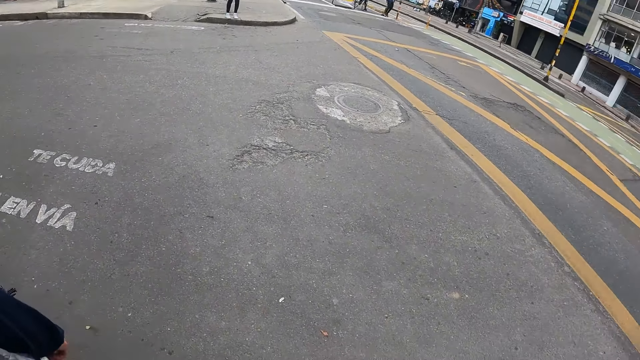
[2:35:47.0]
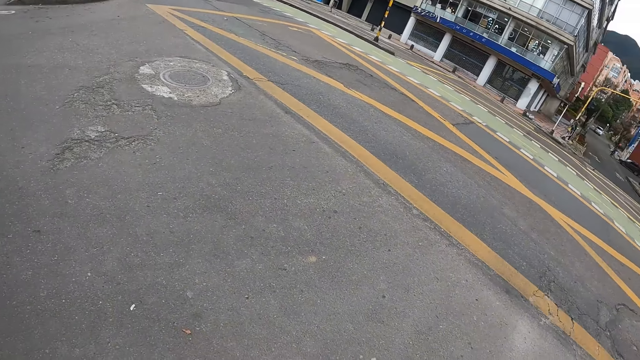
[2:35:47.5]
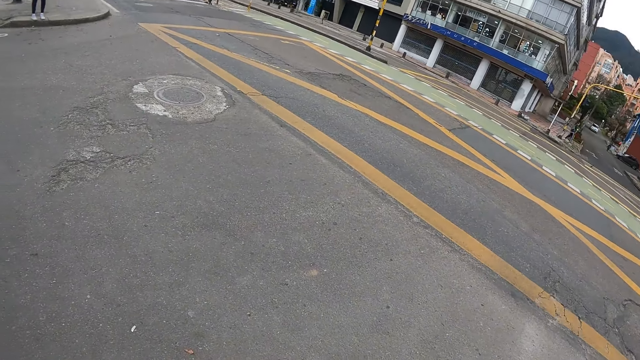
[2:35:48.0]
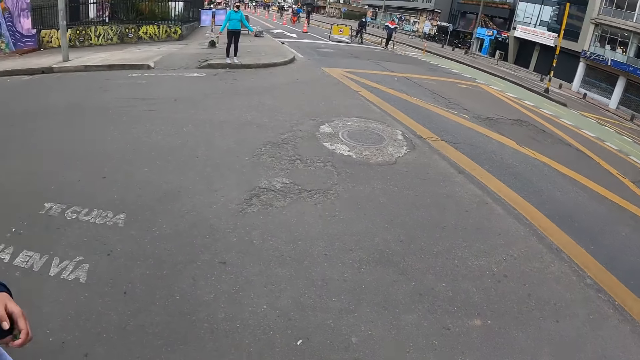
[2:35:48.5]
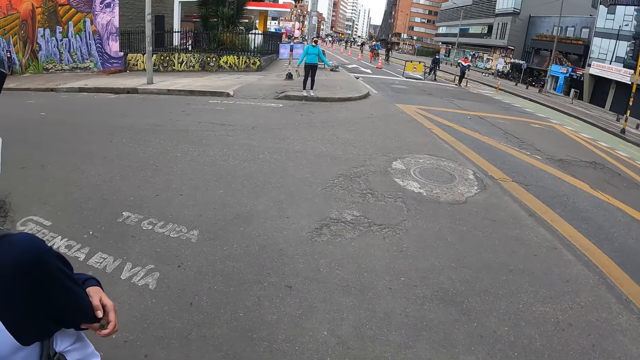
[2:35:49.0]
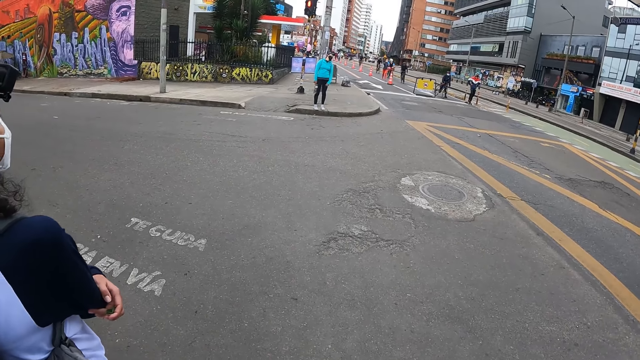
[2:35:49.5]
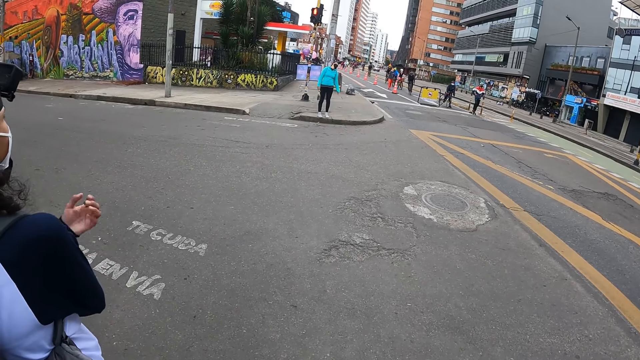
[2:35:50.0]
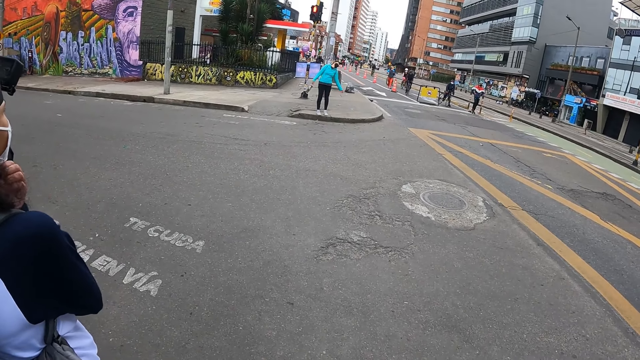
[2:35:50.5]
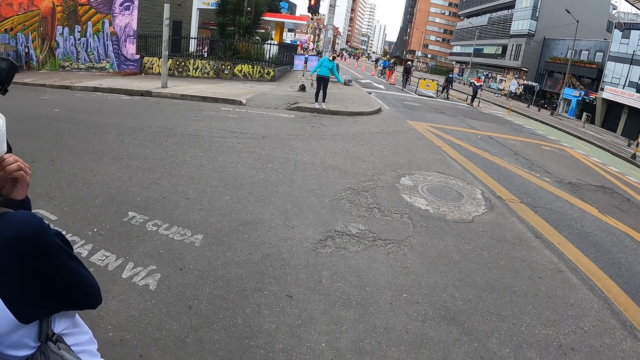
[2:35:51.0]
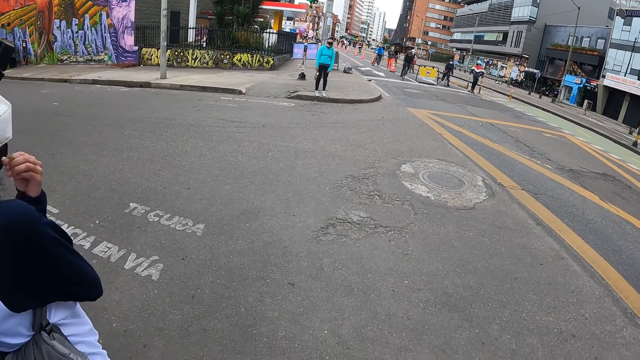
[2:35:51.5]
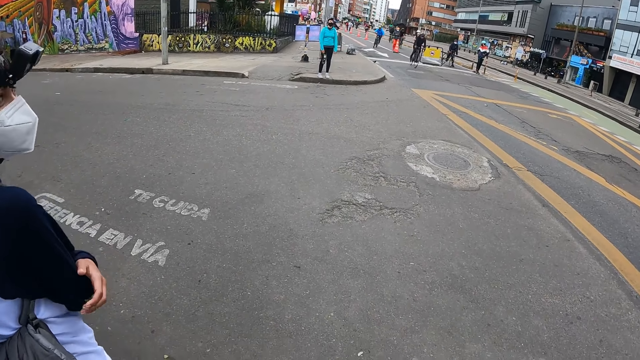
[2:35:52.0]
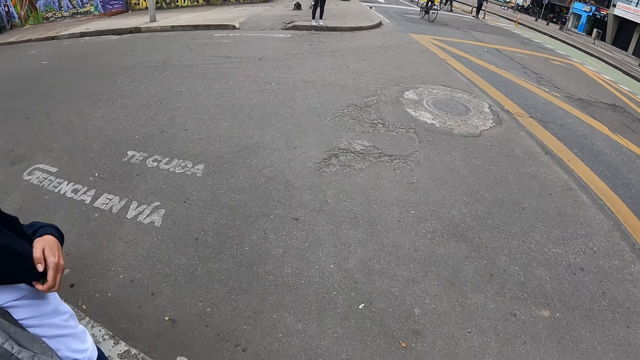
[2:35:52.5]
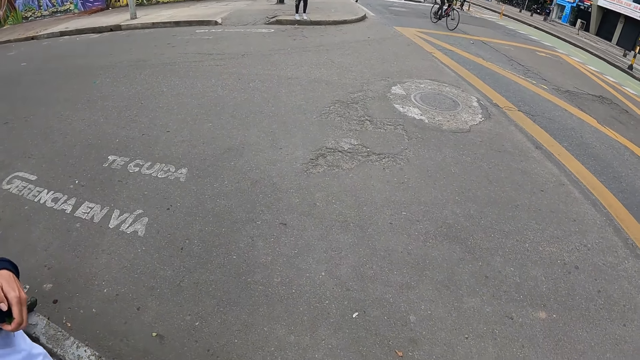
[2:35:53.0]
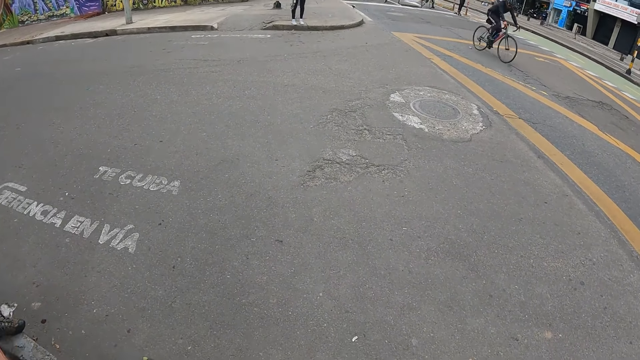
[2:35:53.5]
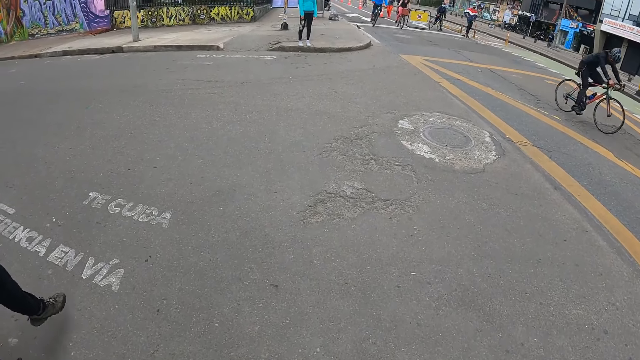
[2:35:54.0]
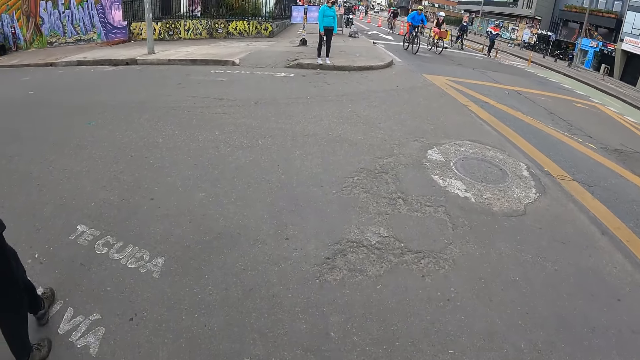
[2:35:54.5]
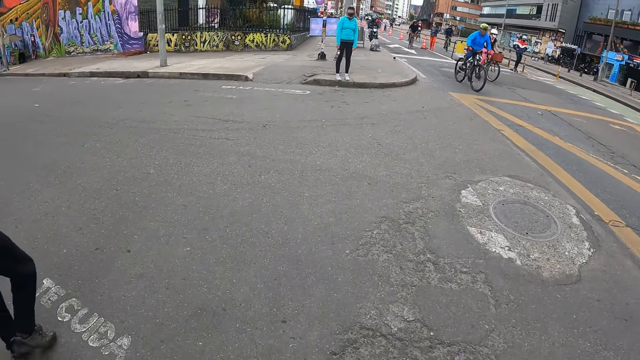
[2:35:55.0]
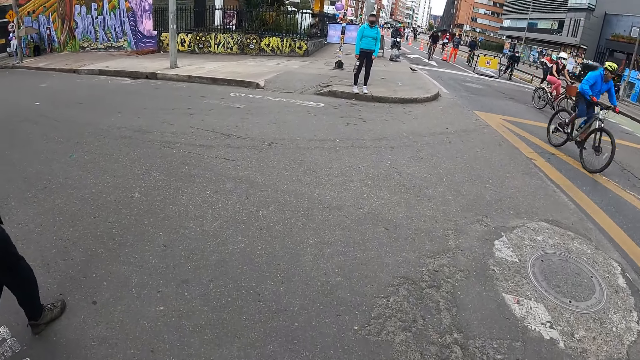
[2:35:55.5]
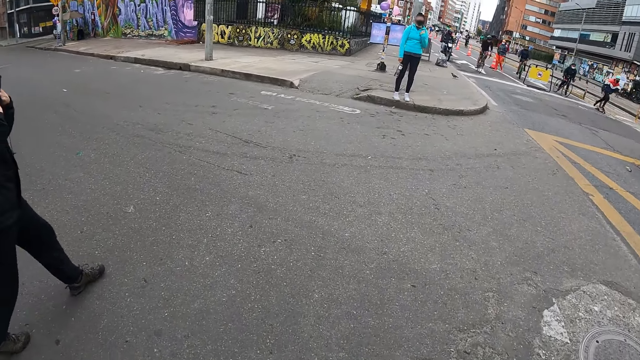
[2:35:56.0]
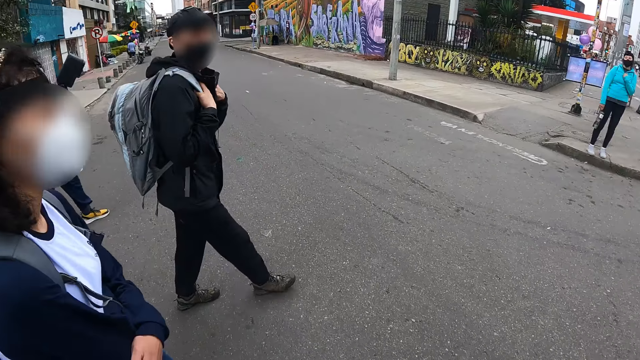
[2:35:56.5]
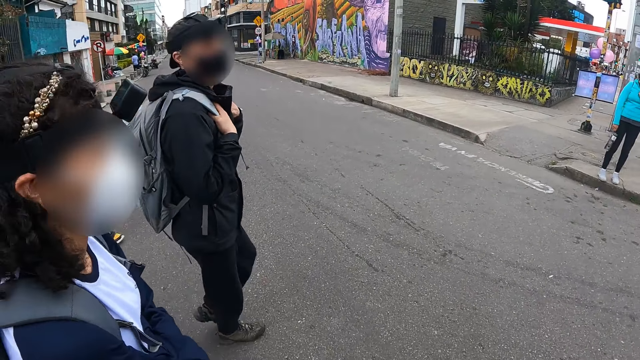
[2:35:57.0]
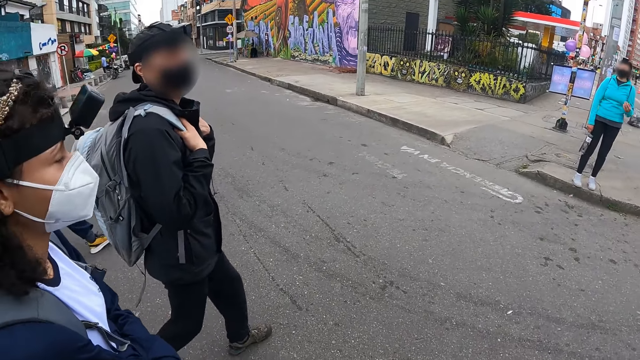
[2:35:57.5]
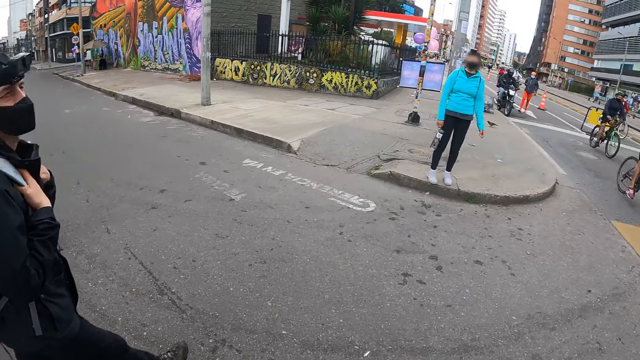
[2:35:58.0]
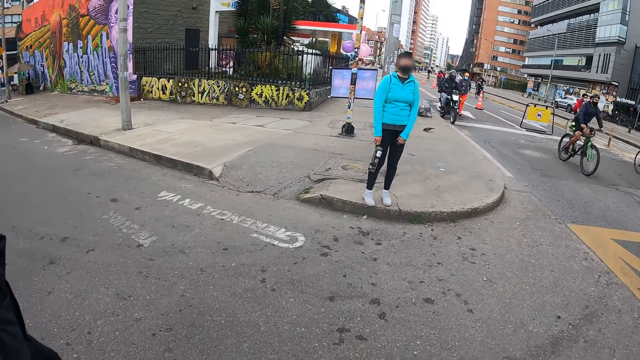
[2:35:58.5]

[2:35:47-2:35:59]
The camera wearer turns to the side. The woman adjusts a mask on her face with her left hand. The man crosses the road. The woman crosses the road. The camera wearer crosses the road. They walk around. They turn to the side. The woman walks around.

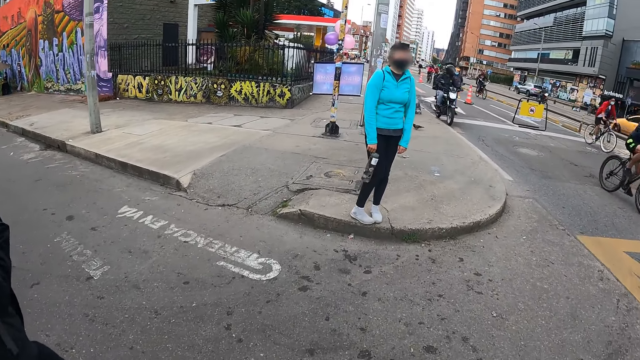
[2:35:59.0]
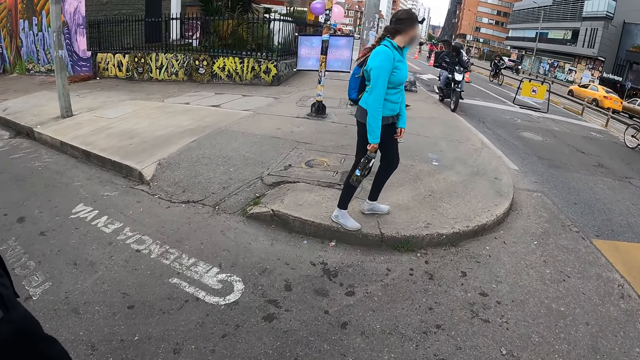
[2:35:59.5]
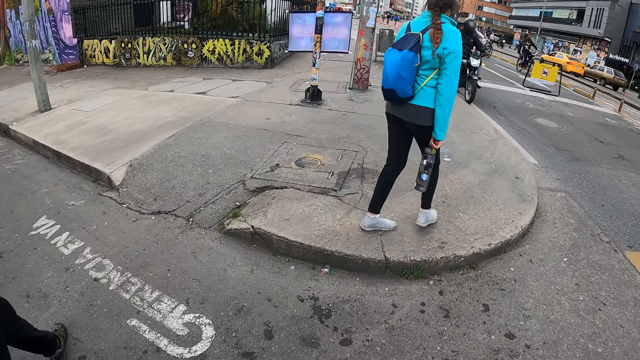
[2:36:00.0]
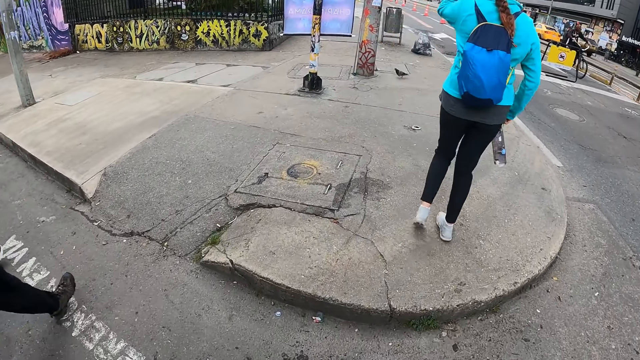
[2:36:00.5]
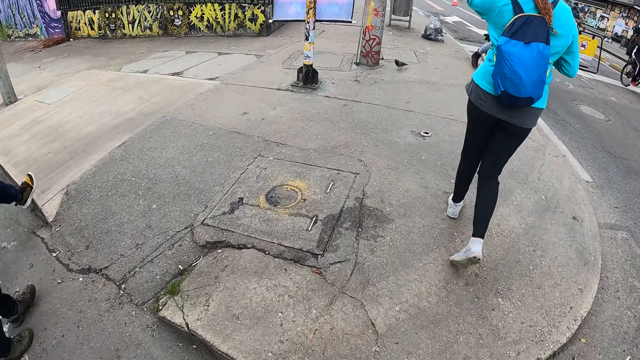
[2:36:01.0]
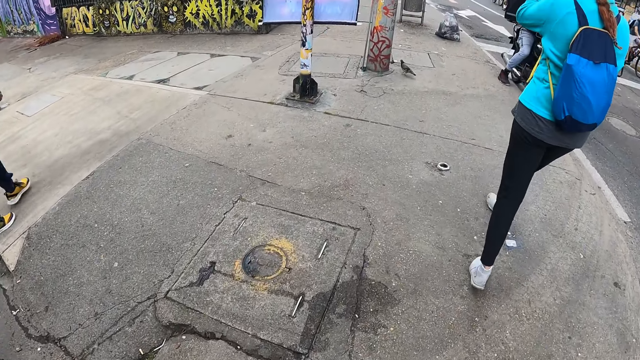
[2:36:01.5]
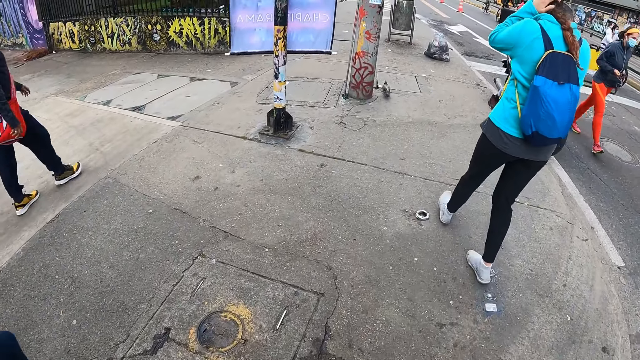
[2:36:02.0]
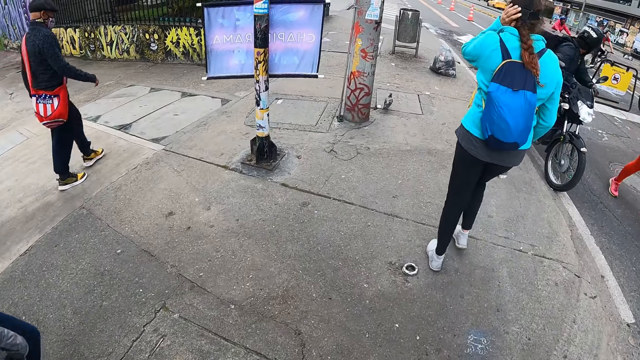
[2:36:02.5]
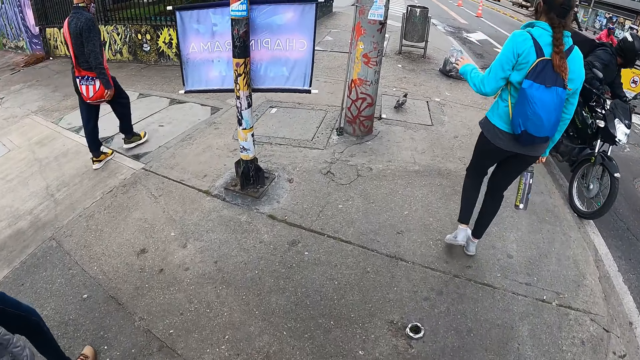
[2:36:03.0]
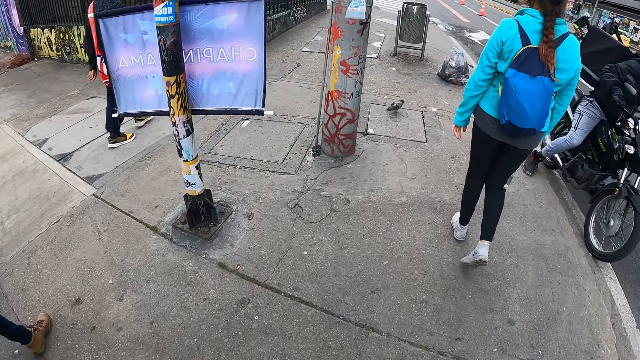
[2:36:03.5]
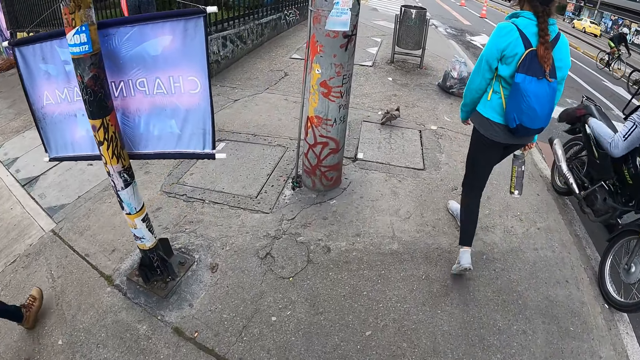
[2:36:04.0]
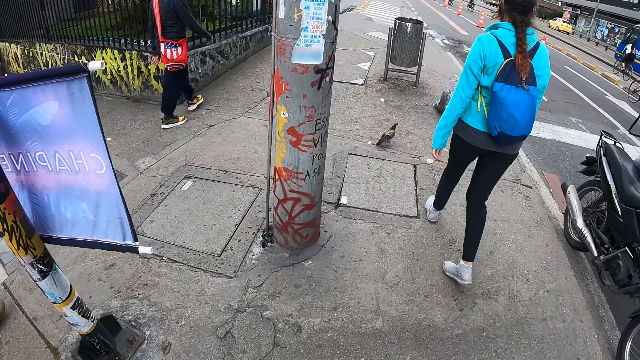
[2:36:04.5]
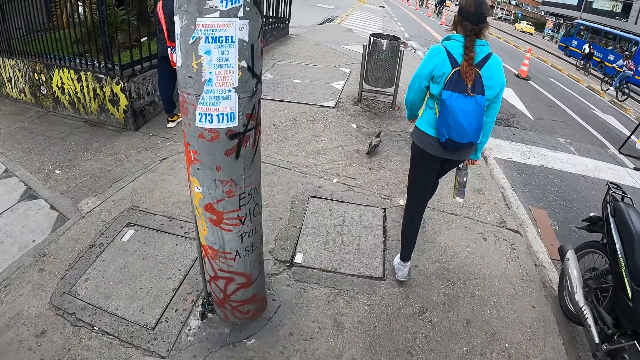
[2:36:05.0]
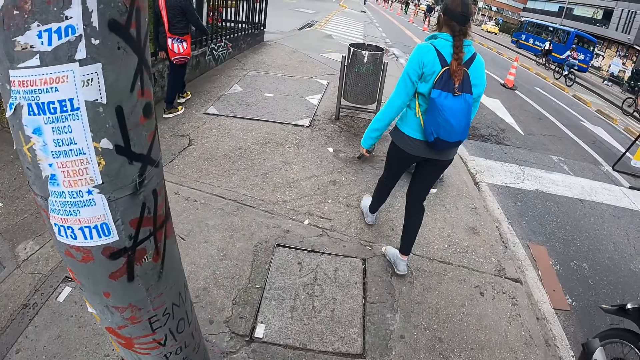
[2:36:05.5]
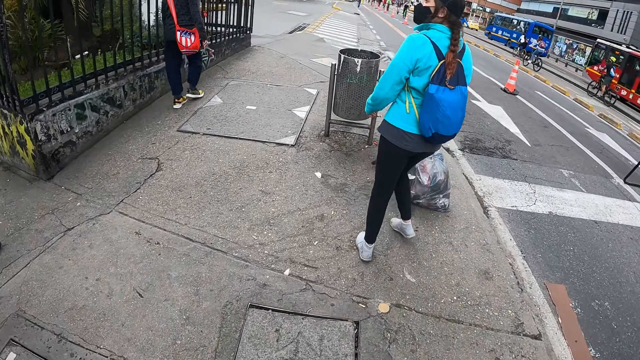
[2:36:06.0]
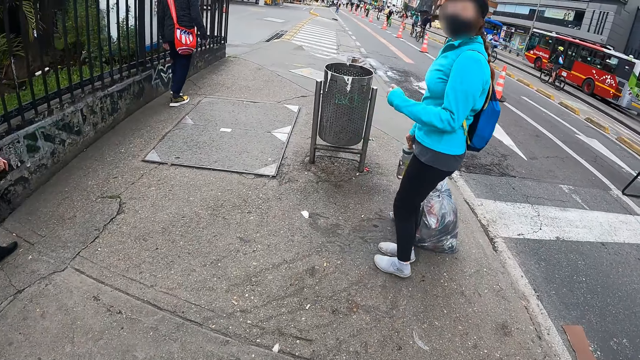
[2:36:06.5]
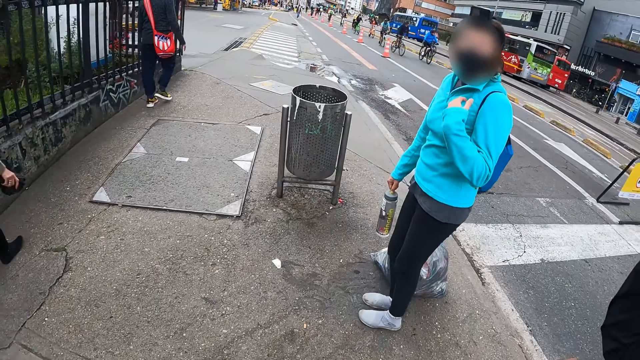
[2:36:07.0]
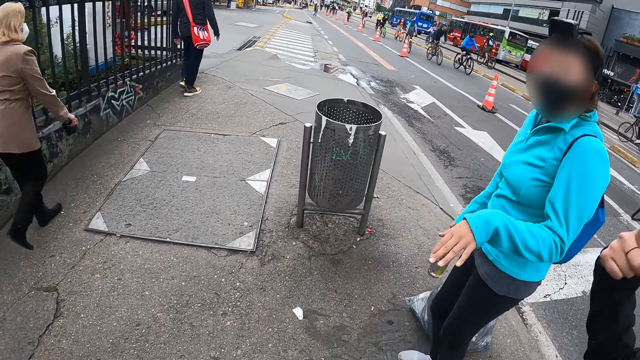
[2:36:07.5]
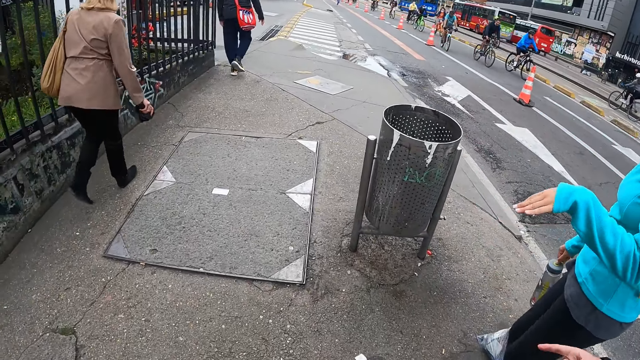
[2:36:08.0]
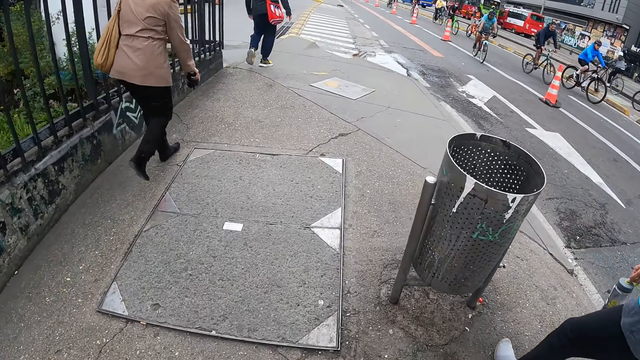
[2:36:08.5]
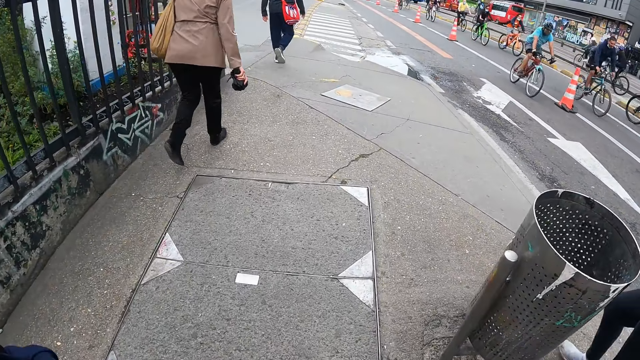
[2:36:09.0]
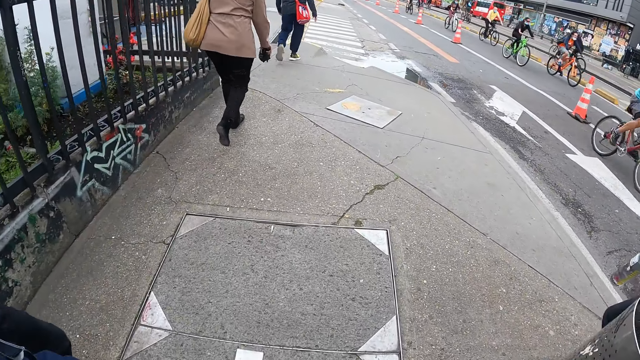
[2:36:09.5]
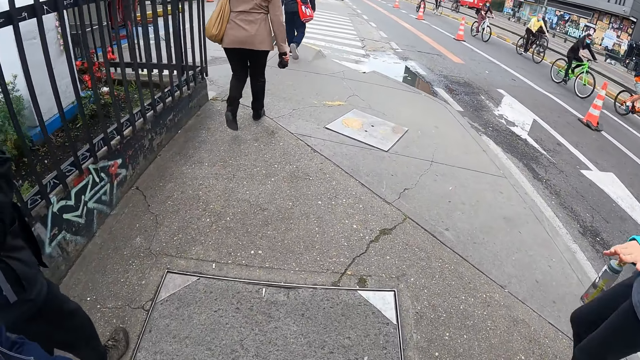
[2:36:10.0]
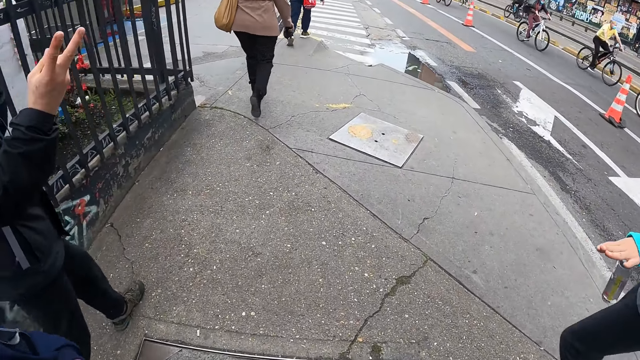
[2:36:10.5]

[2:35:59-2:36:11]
A woman walks on a sidewalk on the road. The woman adjusts her camera on her head with her left hand. Another woman walks on the sidewalk on the road. The camera wearer walks on the sidewalk on the road. A man walks on the sidewalk on the road. A person moves a hand around. The camera wearer walks around.
